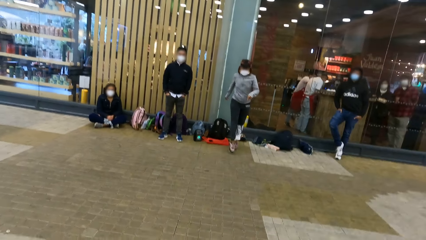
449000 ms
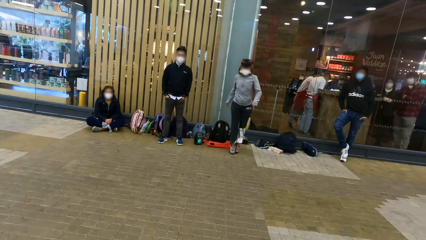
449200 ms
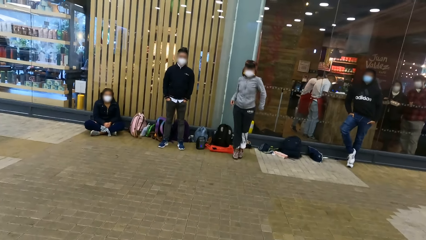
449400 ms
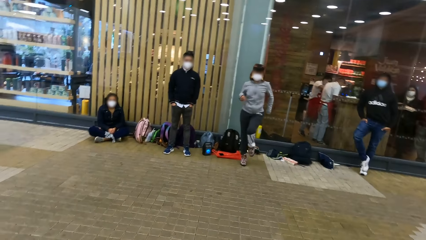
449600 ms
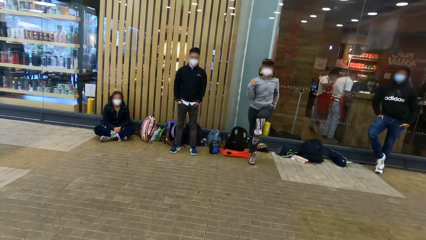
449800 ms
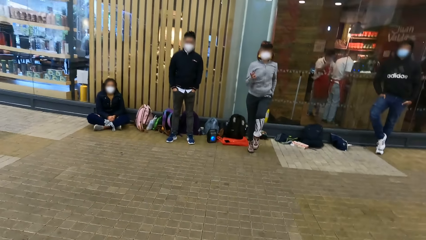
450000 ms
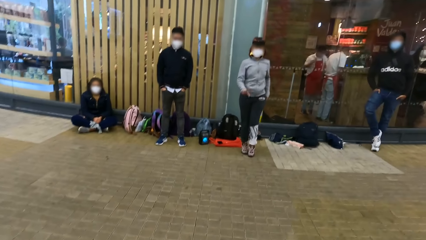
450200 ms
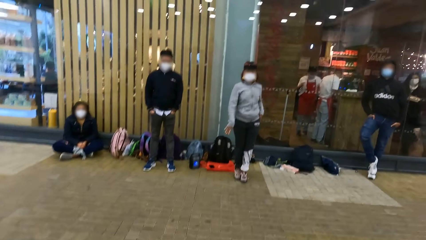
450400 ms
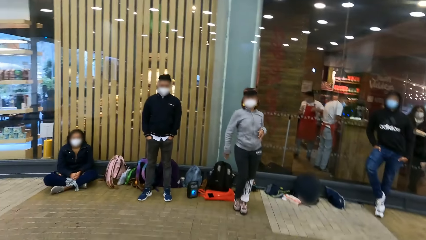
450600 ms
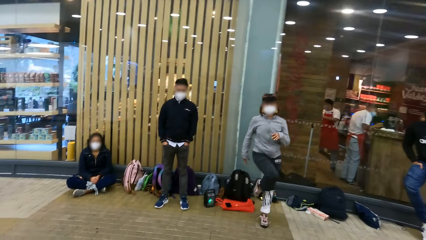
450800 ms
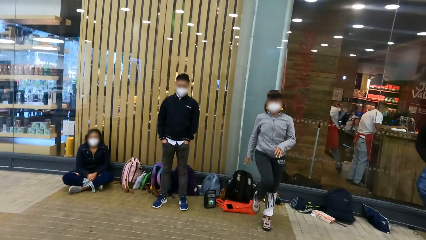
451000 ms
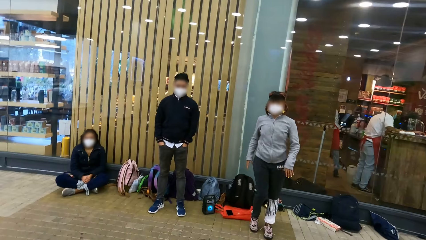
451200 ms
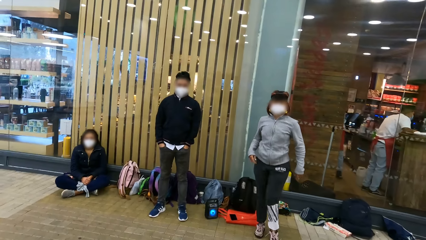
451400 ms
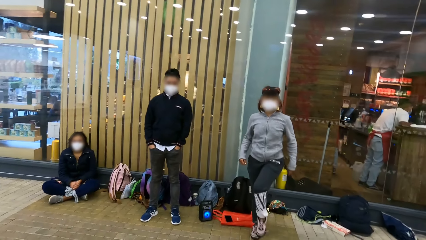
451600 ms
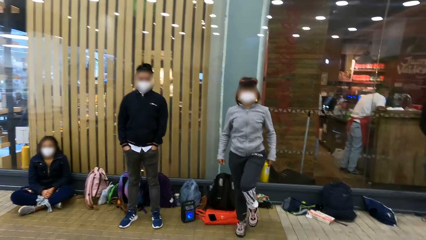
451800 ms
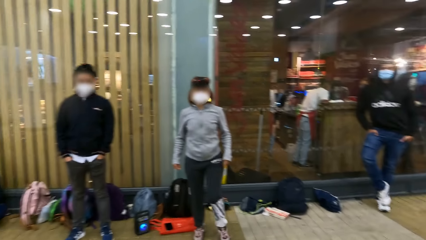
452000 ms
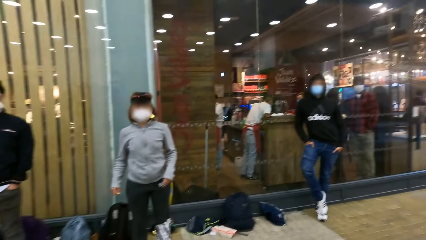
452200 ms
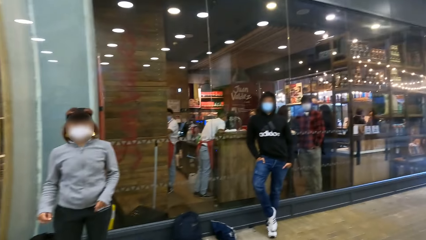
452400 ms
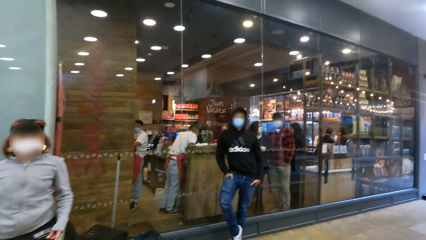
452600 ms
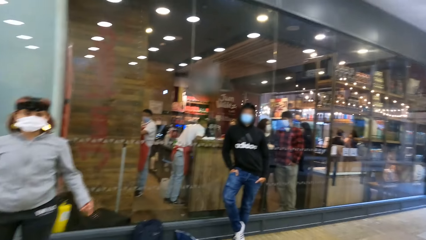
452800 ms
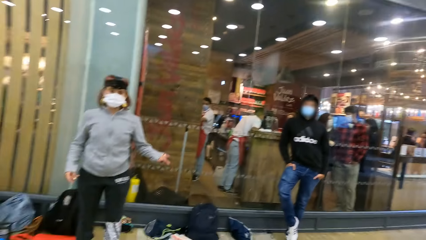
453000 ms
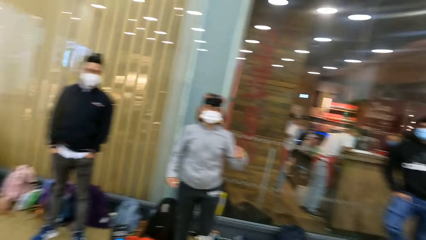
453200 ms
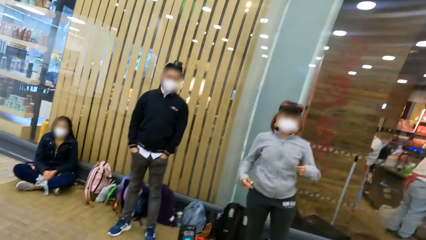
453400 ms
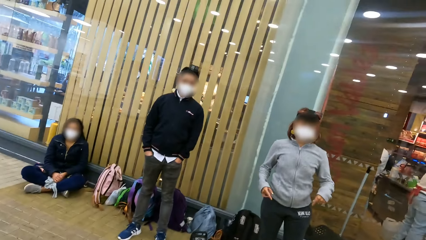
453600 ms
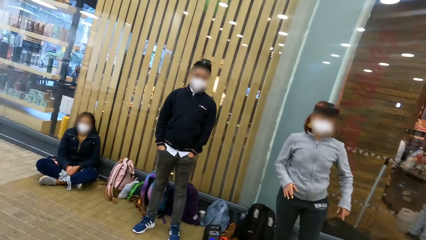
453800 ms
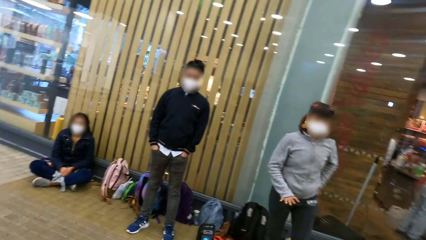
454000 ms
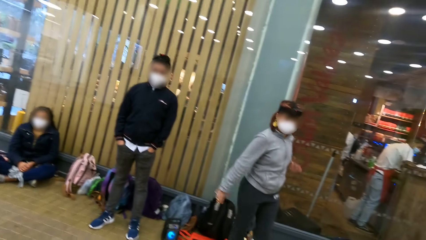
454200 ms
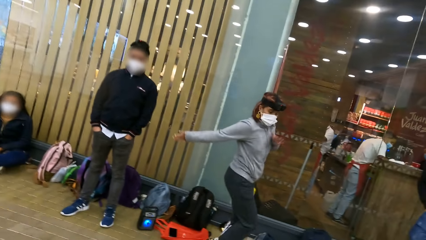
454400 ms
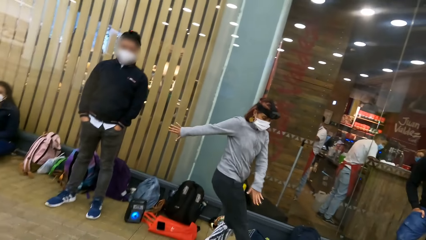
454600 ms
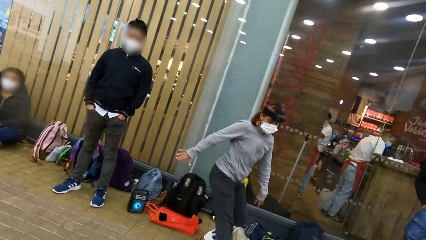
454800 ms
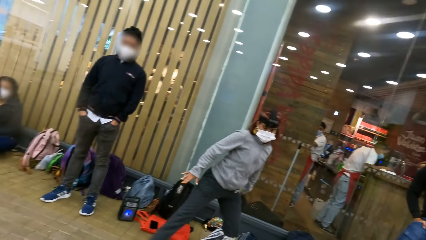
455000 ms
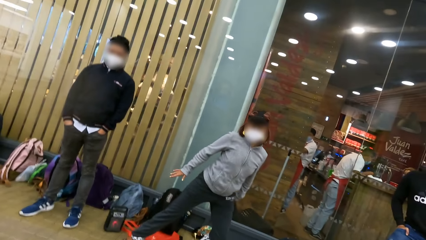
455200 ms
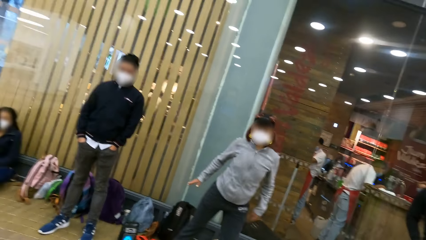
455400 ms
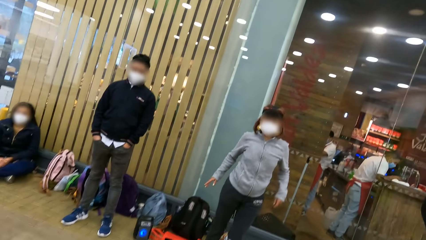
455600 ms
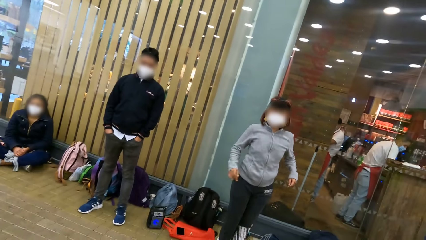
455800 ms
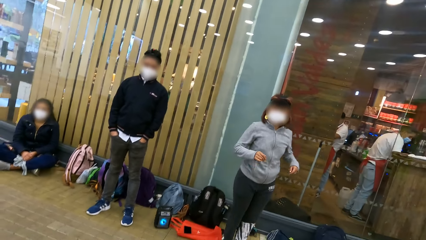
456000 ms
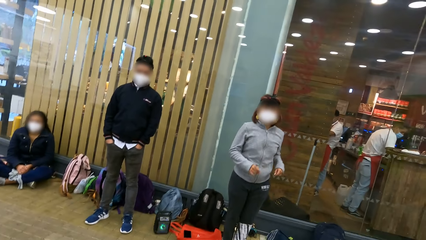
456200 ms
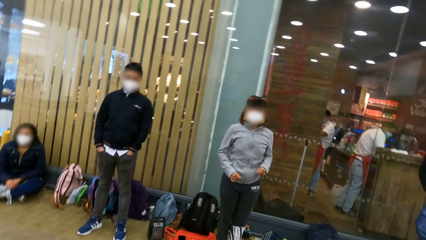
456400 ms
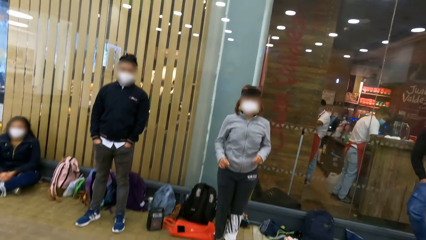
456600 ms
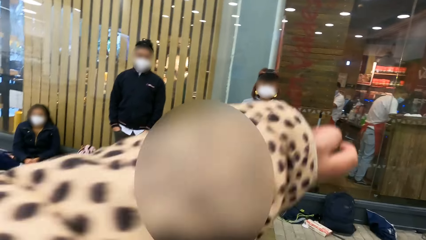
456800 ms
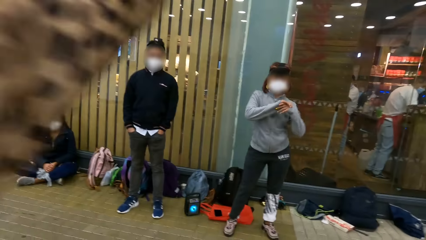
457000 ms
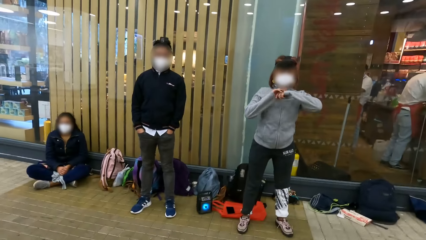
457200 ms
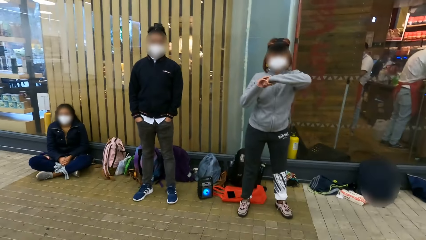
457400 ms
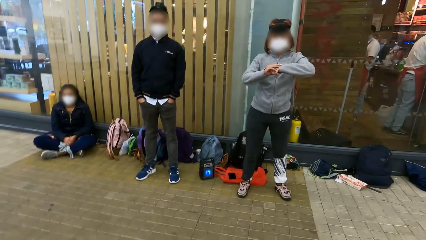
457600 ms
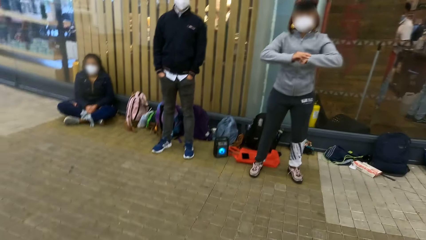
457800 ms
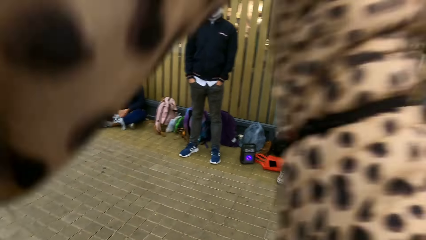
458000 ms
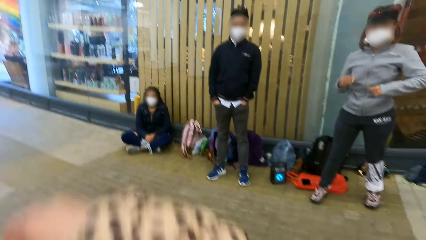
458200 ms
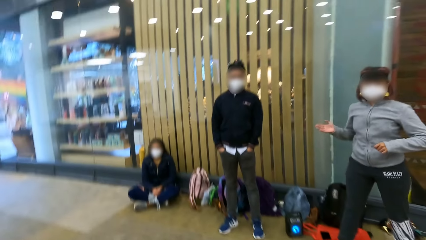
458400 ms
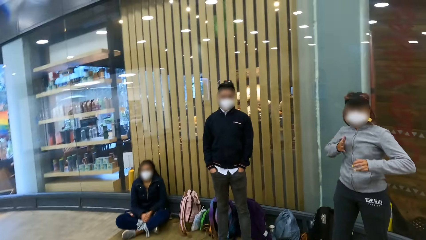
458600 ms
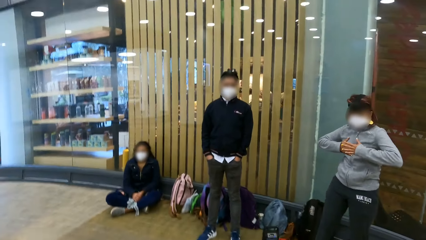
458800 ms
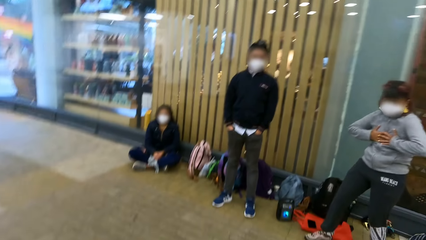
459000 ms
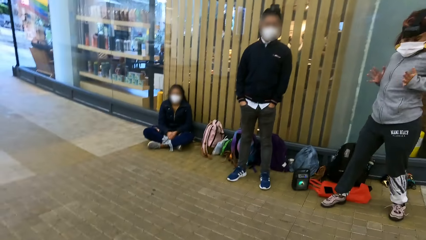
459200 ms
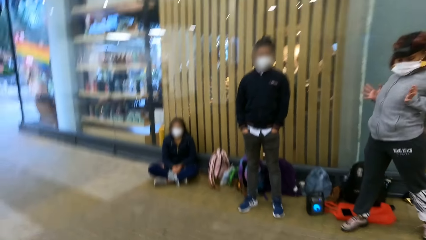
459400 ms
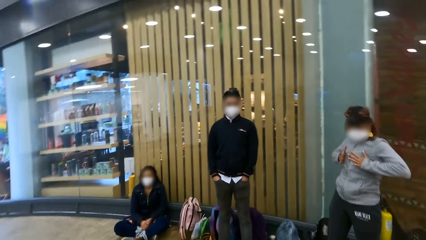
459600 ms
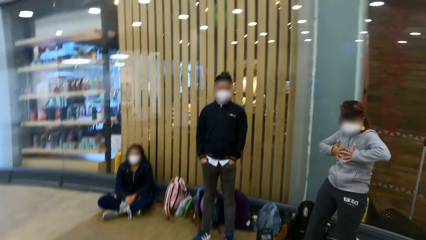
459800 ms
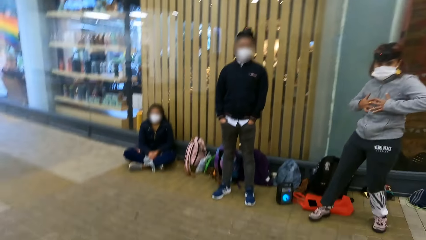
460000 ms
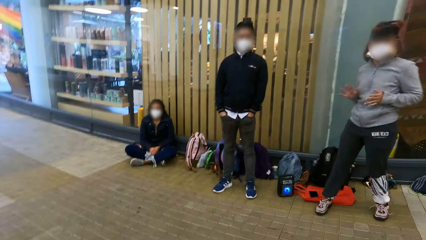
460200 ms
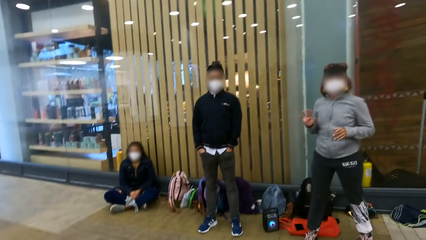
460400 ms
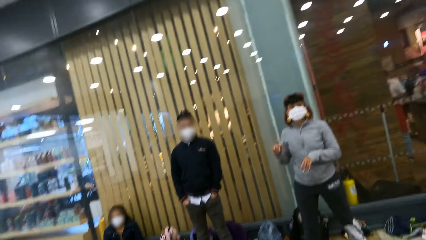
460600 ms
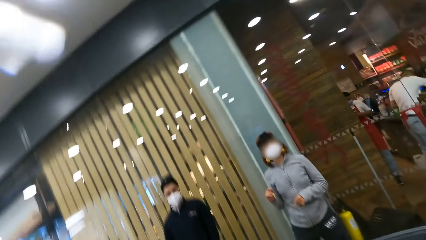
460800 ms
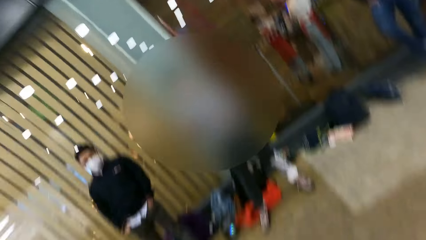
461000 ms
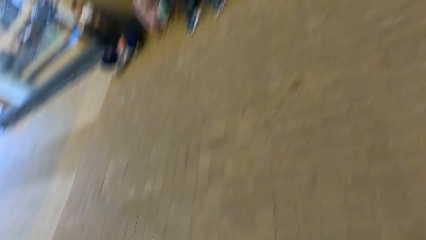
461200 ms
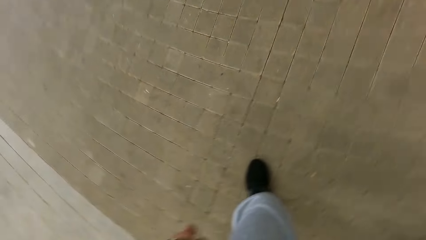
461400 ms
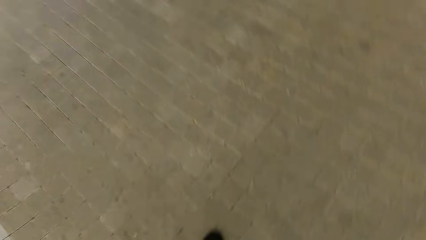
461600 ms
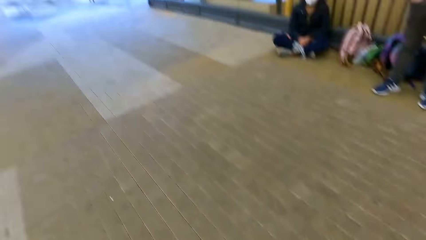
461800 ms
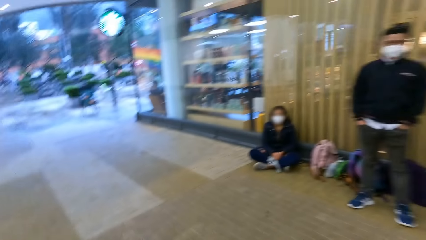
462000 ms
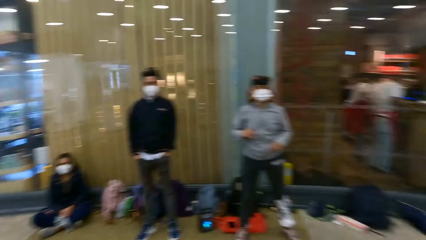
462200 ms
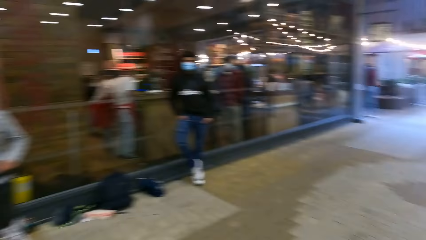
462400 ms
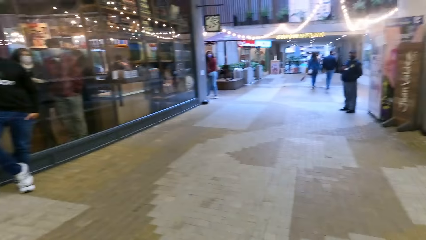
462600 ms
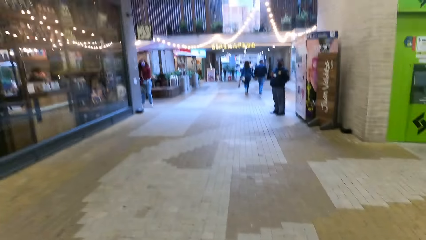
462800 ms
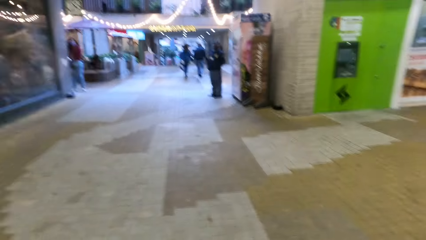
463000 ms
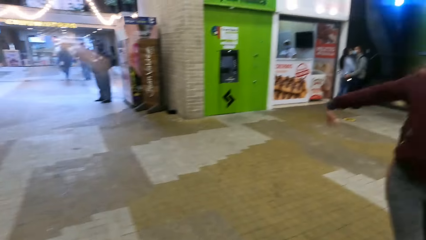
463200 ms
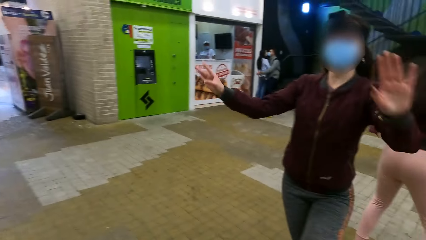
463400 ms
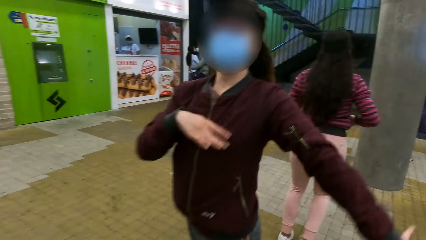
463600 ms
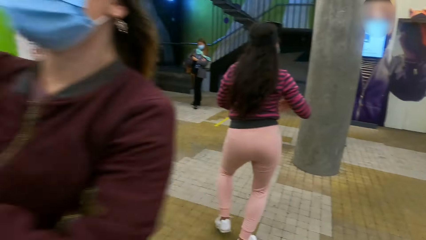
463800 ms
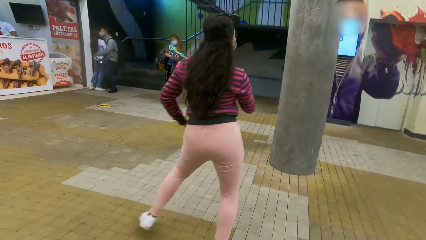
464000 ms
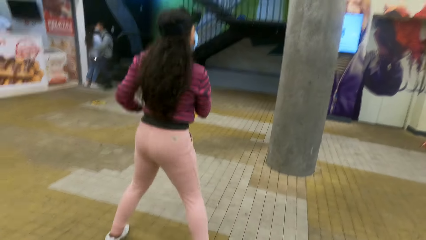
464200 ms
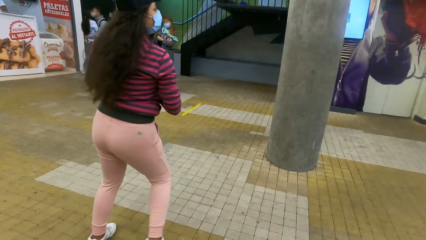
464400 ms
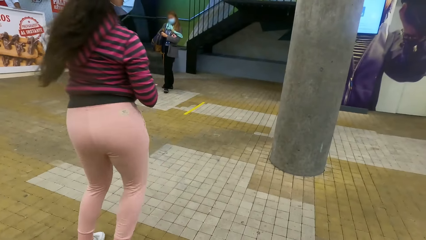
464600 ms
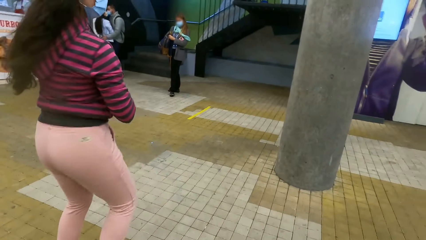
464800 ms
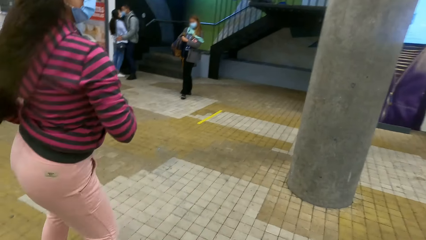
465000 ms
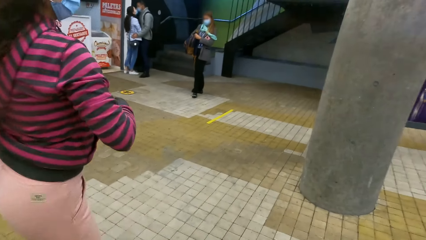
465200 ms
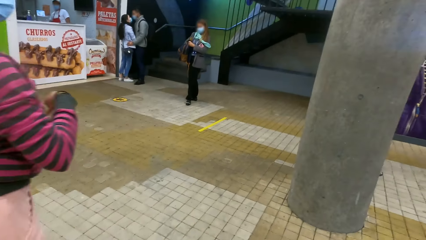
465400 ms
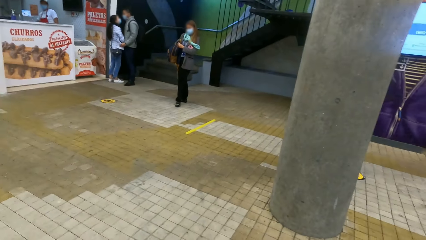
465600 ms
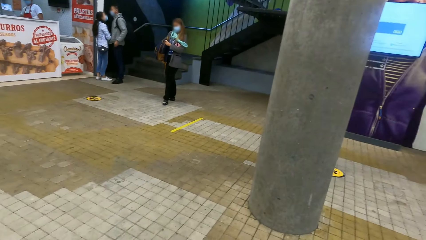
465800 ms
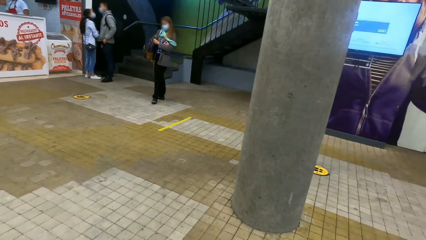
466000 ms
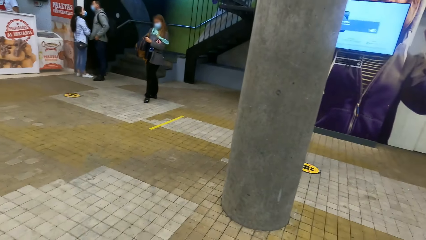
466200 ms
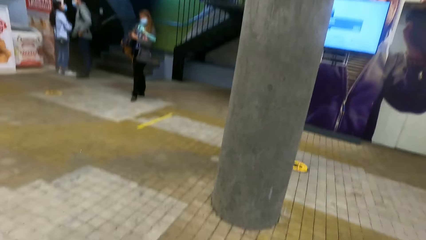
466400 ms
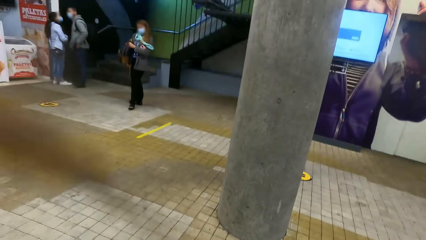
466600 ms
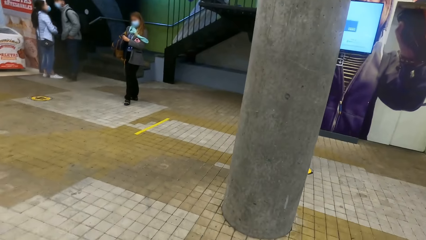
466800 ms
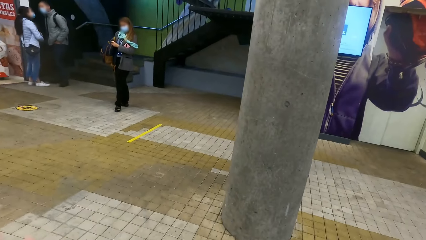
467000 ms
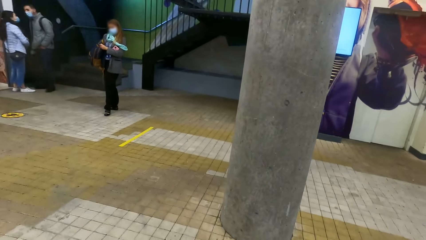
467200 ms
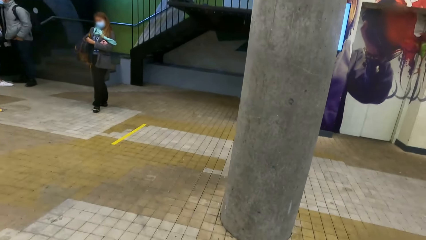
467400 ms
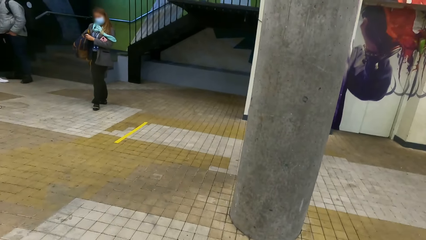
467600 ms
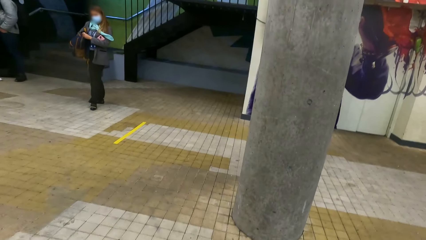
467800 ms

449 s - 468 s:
The camera wearer lifts up the hand and walks in the building. A woman dances on the floor. The camera wearer looks around. They put the hand down. They stretch the hand. They lift up the hand. The woman dances on the floor. The camera wearer looks around. They move around. Two other women dance on the floor. The camera wearer walks in the building.
